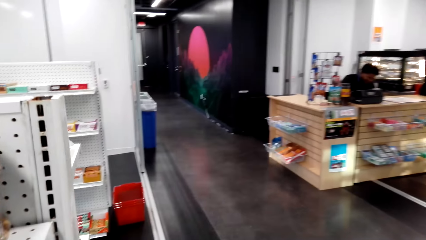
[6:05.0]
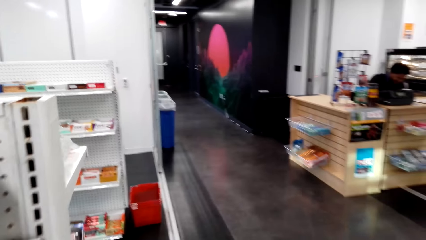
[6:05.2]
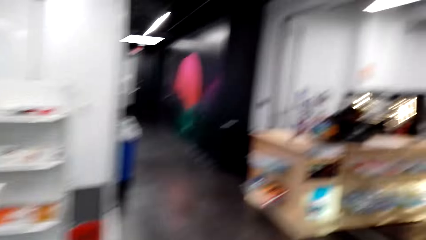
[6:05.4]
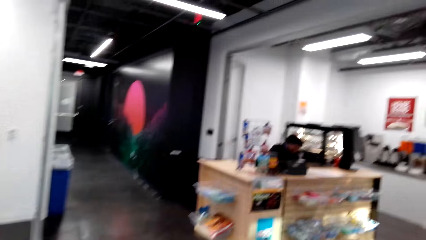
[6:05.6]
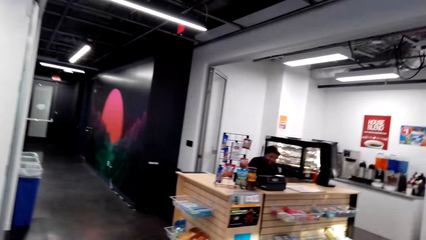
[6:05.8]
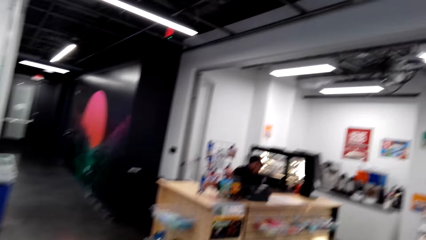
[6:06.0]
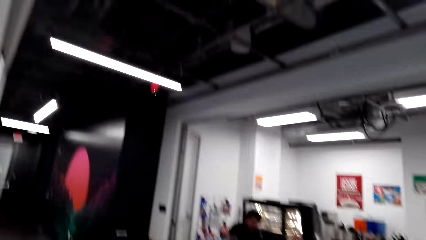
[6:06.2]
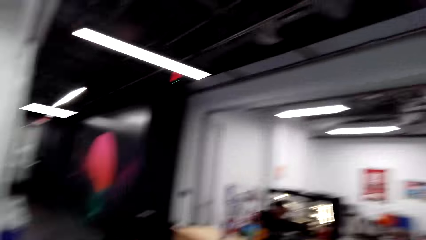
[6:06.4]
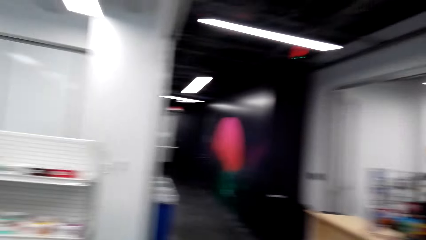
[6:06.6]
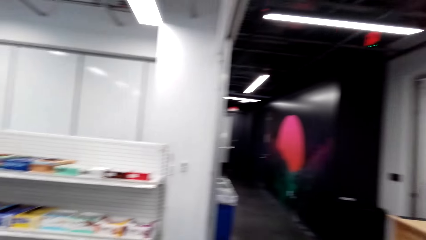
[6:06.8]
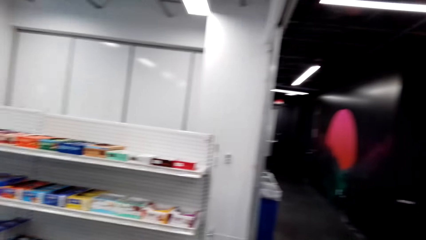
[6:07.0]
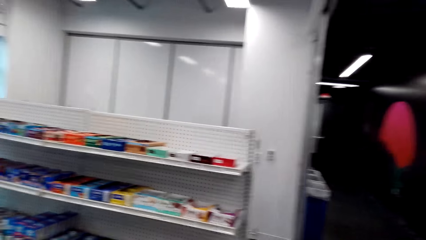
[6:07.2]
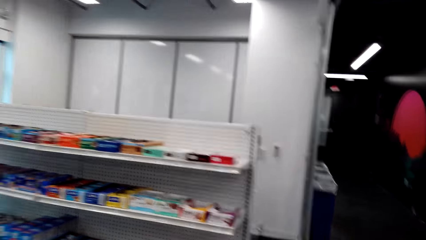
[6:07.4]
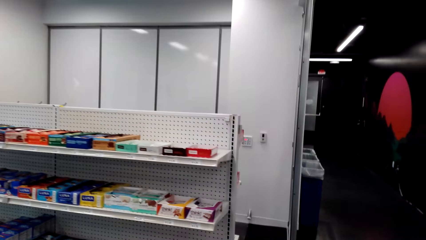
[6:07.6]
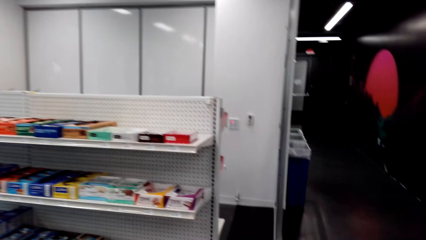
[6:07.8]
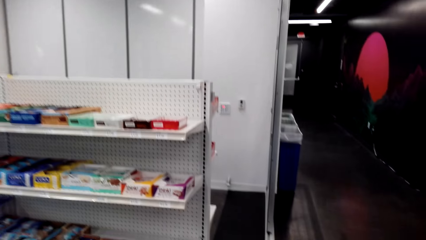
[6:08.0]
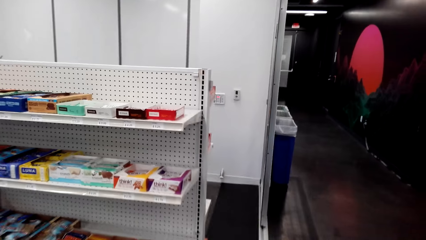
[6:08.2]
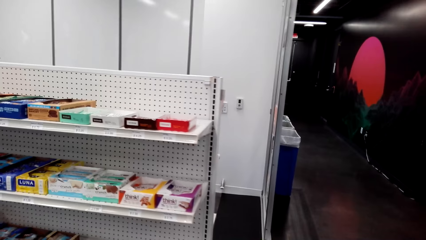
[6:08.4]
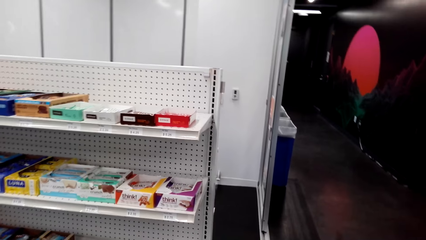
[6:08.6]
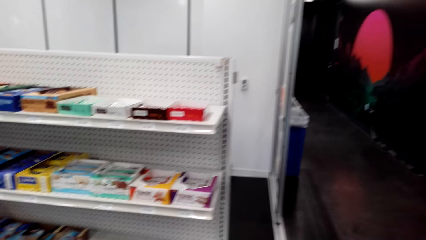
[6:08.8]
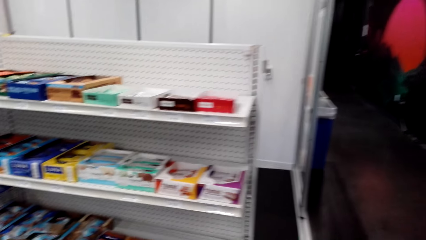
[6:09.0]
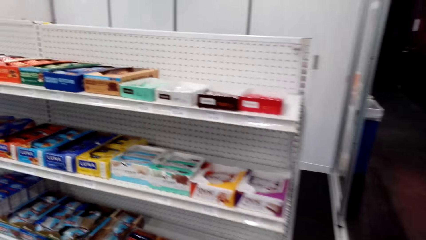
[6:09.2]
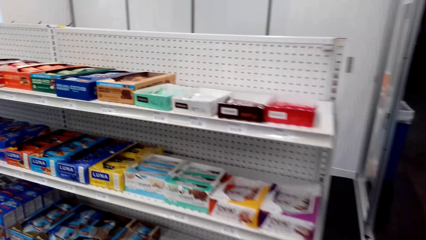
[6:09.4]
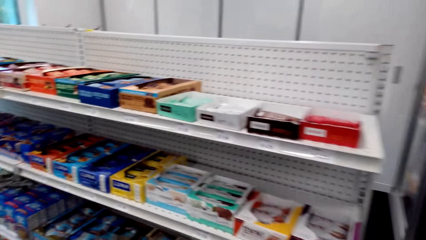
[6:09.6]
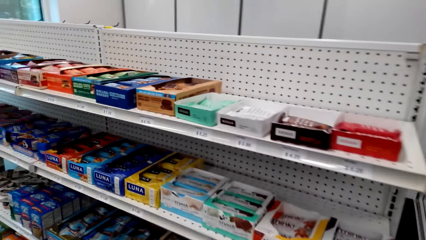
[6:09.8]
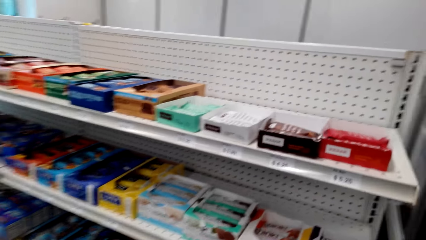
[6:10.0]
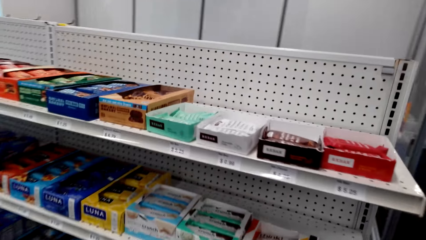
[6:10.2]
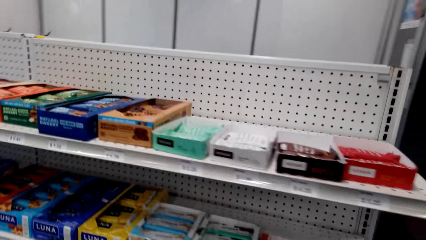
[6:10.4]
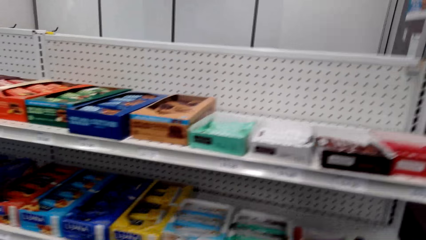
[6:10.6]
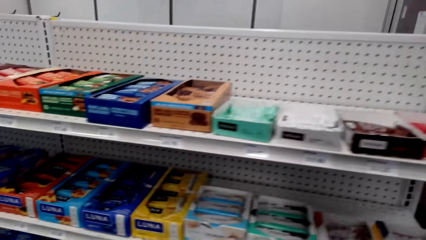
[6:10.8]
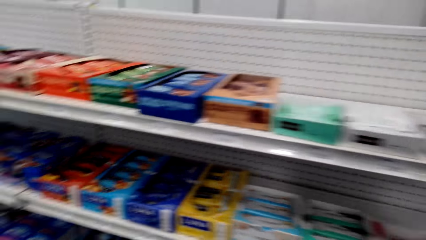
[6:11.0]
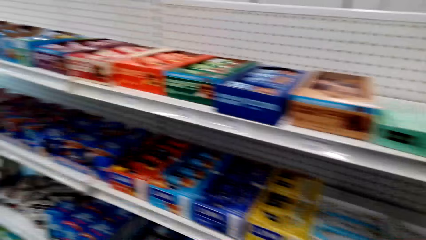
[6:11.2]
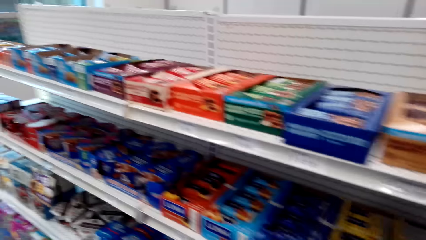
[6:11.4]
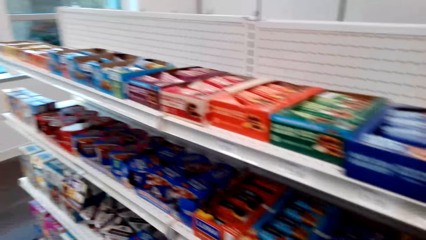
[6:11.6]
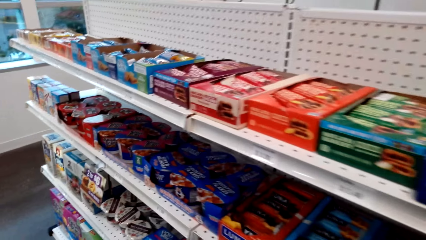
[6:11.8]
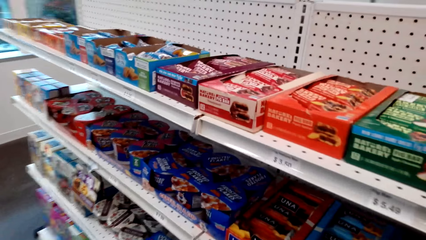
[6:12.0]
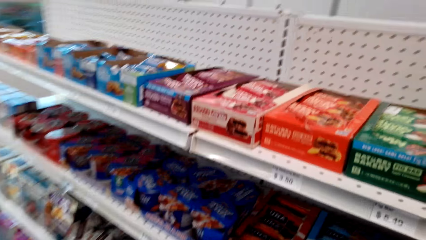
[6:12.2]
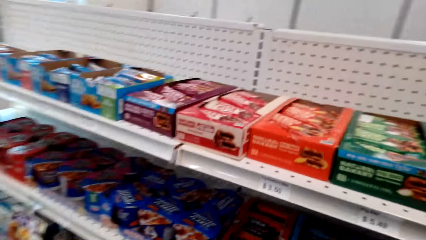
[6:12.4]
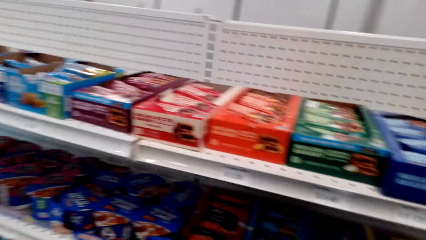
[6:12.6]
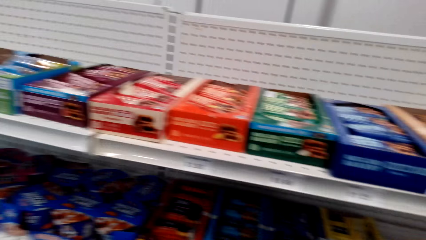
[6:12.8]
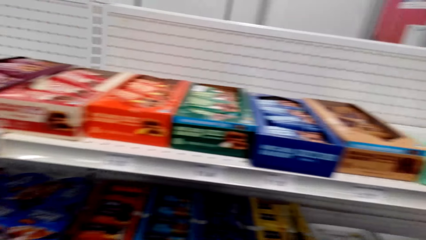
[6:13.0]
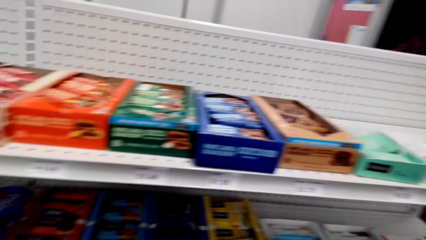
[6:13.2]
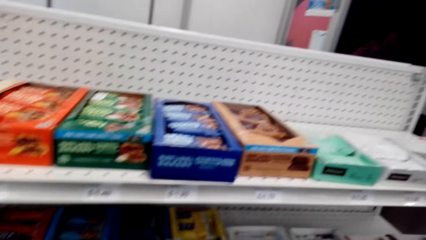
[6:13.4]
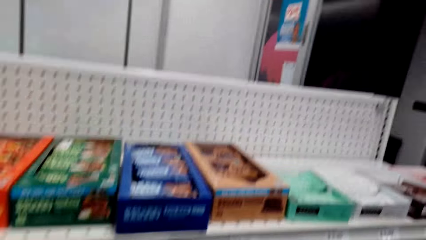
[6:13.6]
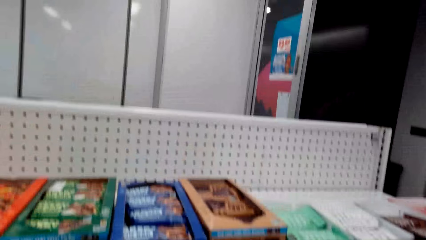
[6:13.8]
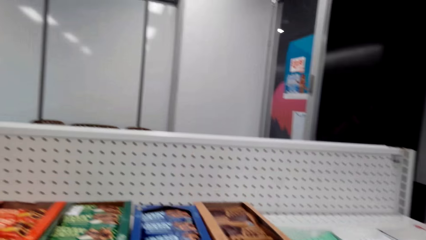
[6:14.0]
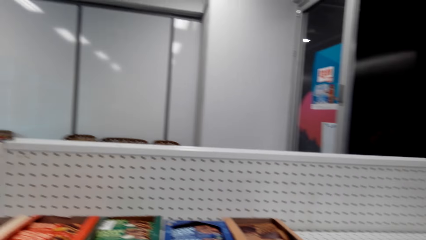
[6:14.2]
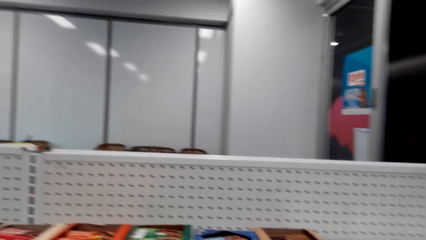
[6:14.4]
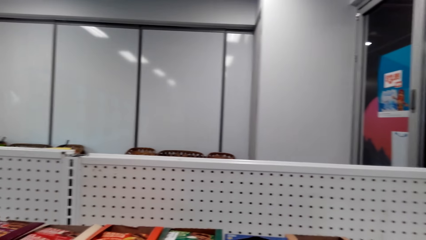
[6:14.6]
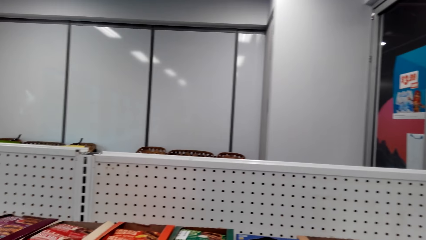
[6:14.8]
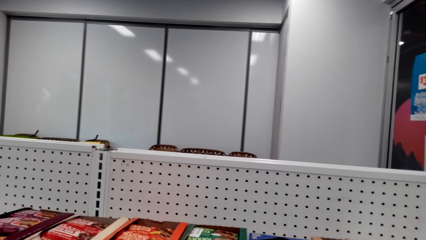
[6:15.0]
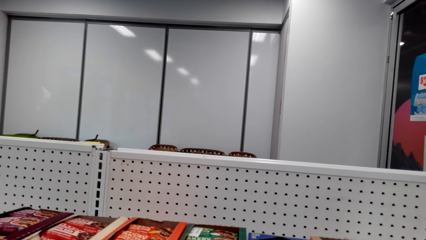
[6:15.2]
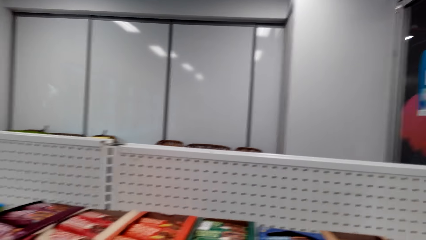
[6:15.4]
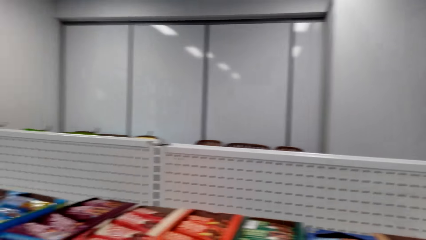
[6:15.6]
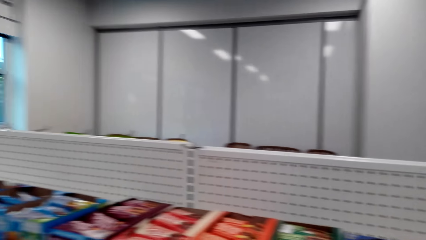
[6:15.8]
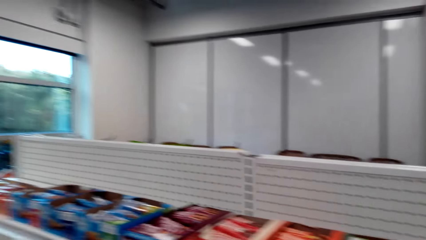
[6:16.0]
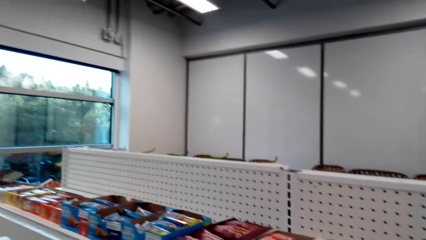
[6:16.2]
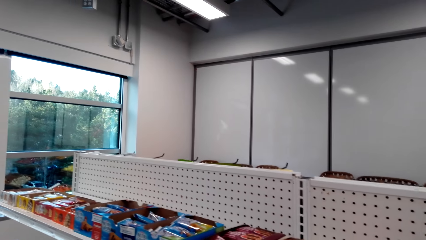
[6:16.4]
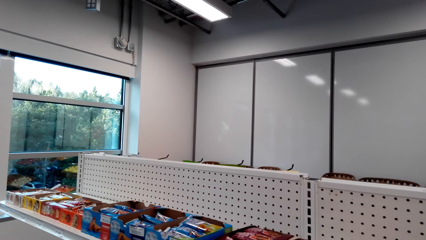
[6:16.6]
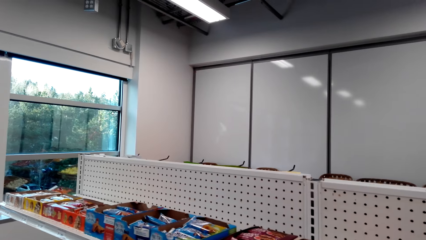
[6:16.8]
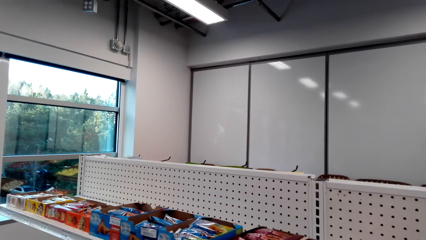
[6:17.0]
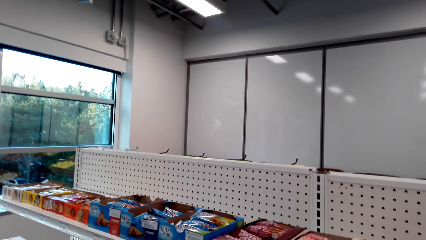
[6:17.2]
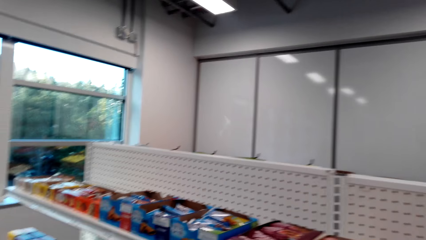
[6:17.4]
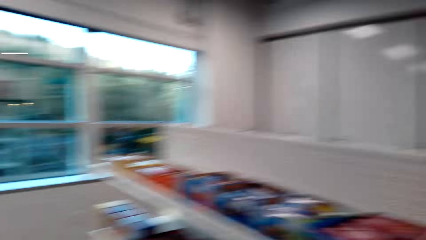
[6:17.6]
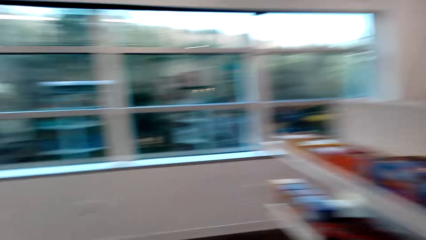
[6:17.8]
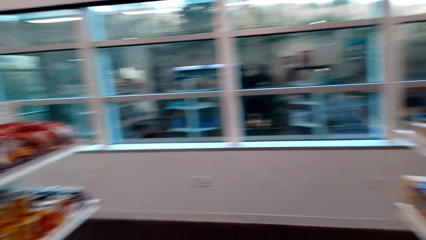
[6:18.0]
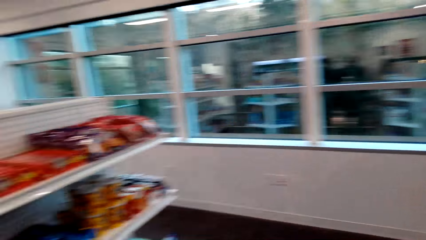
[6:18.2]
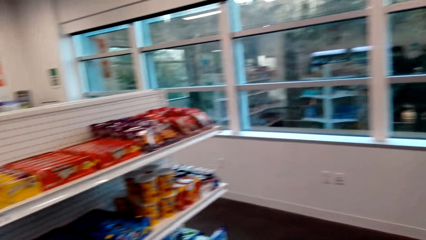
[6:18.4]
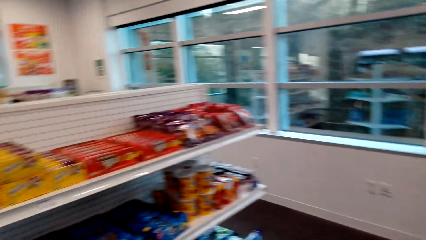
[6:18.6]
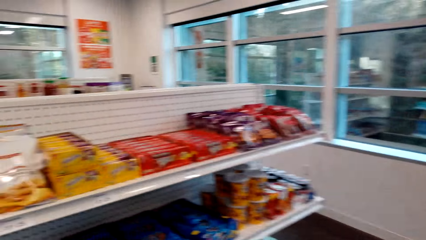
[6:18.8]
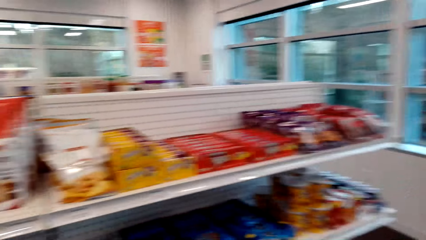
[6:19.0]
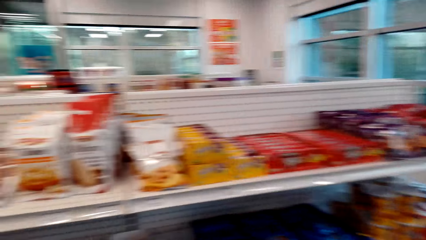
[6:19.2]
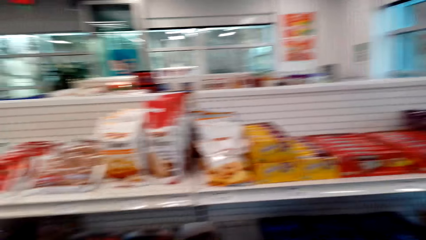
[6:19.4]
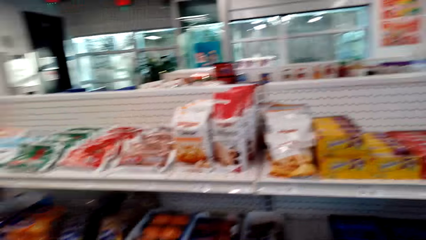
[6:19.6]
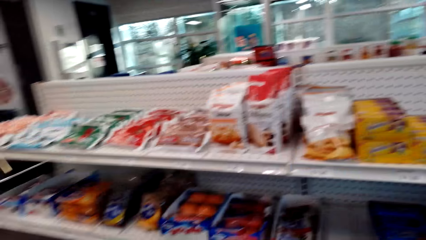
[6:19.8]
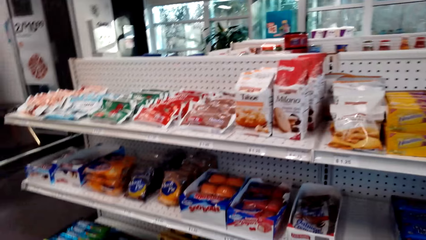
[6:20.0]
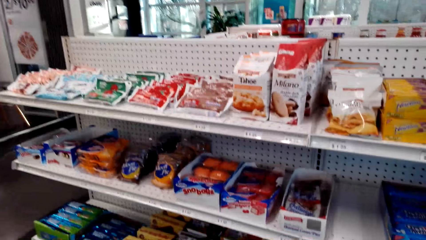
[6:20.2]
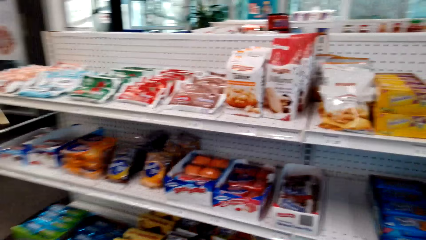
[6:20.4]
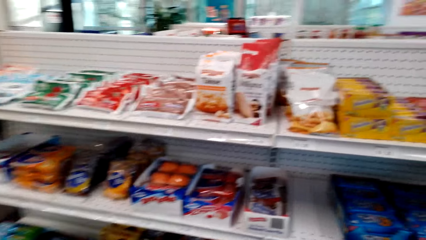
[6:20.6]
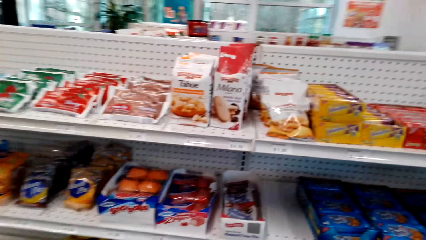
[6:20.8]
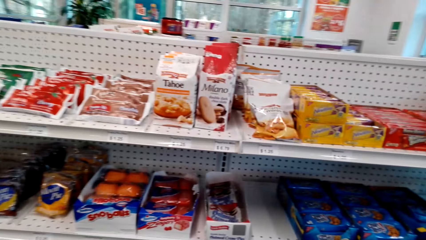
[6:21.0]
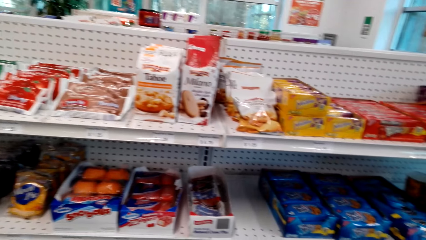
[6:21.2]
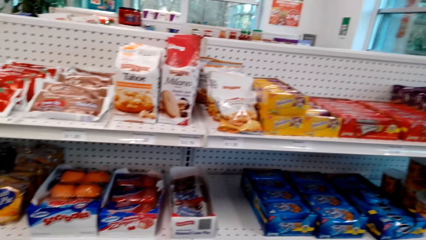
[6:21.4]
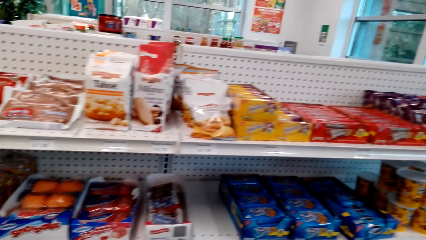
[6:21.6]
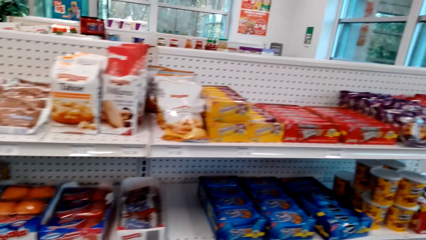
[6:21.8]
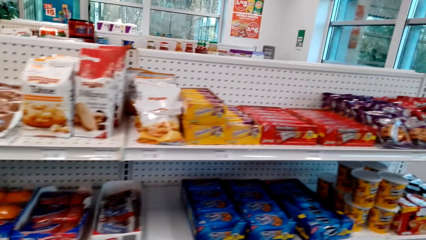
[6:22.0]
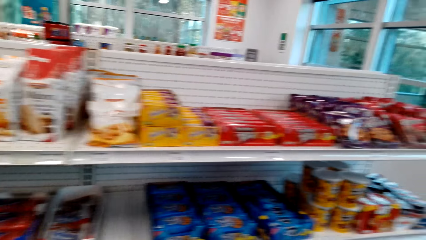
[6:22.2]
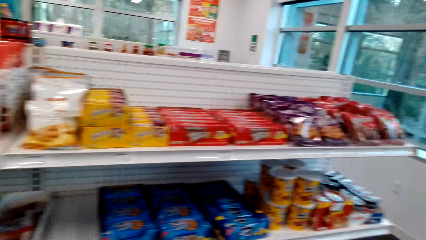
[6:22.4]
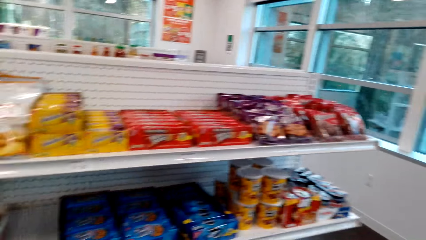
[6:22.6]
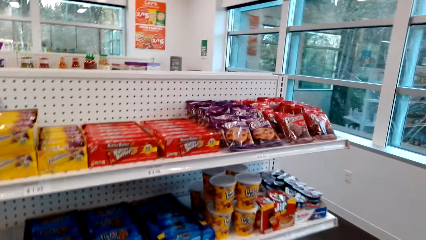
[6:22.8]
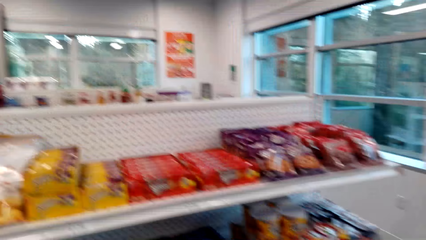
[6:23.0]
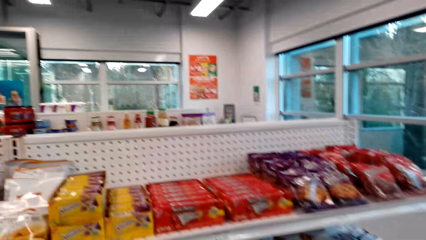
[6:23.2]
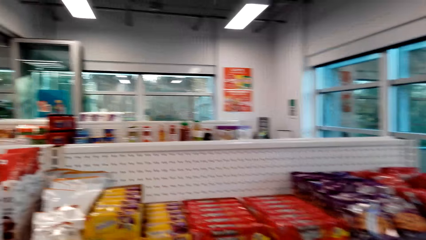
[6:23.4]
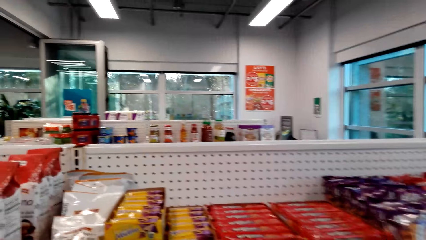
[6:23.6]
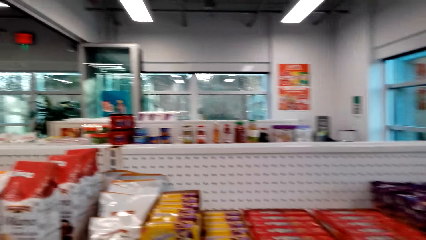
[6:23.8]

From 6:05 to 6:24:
The camera wearer moves around the supermarket. They look at the items on the shelves. They look around.
